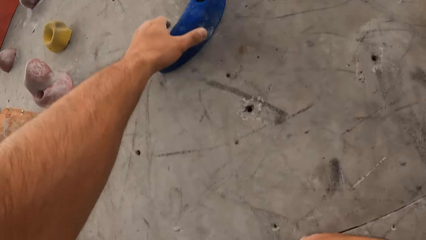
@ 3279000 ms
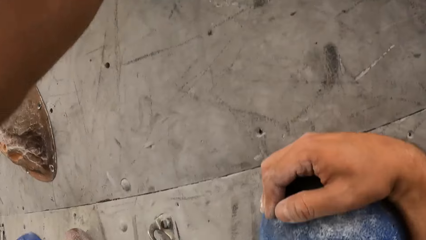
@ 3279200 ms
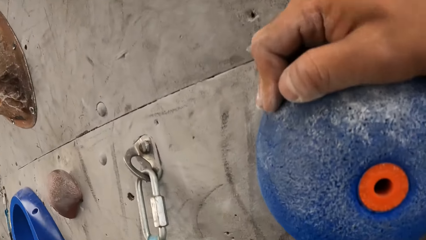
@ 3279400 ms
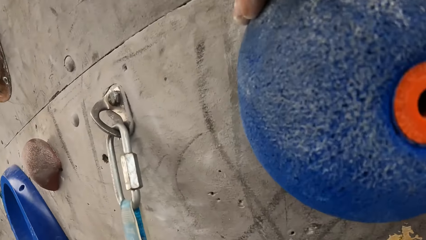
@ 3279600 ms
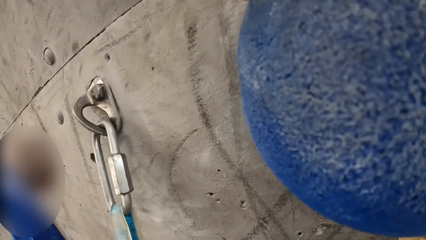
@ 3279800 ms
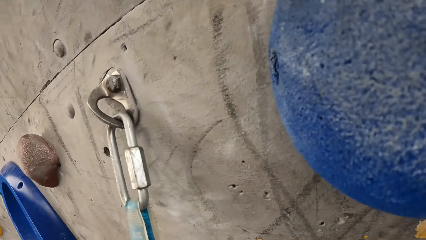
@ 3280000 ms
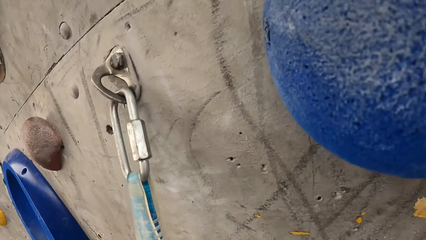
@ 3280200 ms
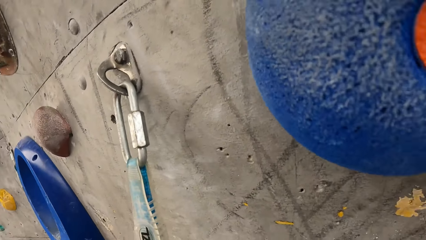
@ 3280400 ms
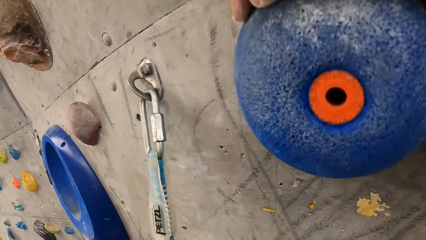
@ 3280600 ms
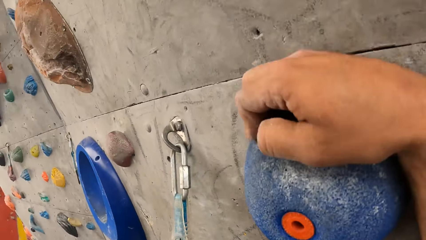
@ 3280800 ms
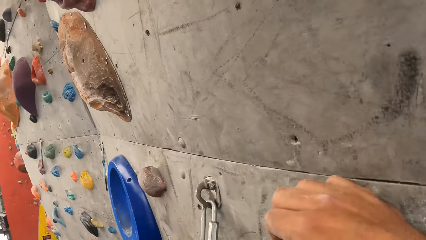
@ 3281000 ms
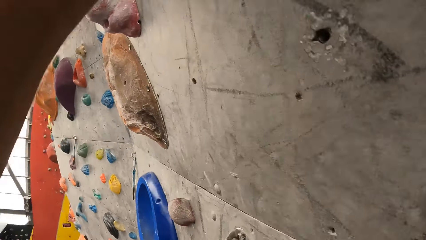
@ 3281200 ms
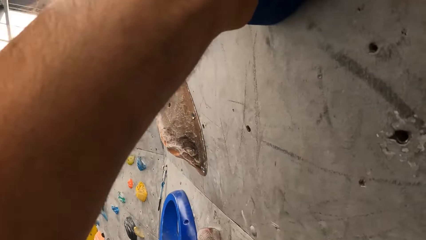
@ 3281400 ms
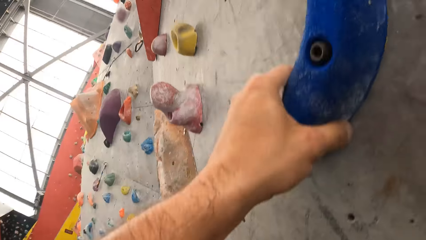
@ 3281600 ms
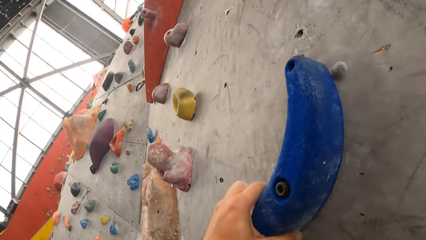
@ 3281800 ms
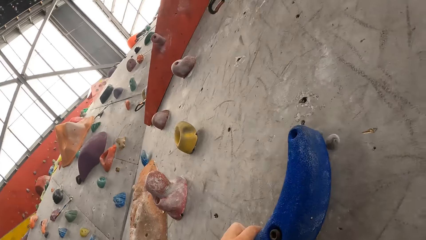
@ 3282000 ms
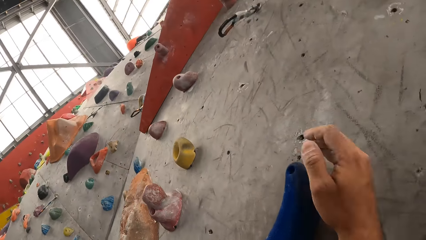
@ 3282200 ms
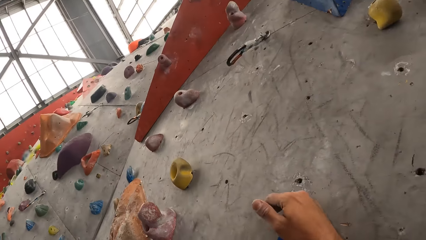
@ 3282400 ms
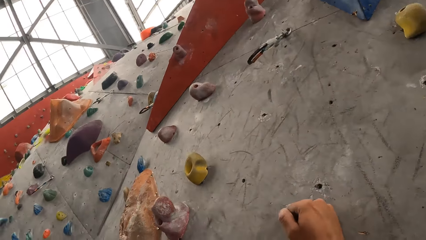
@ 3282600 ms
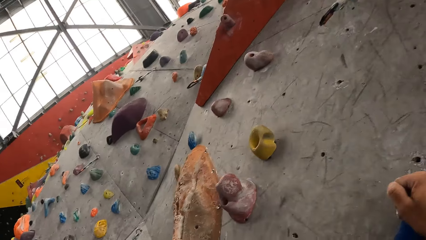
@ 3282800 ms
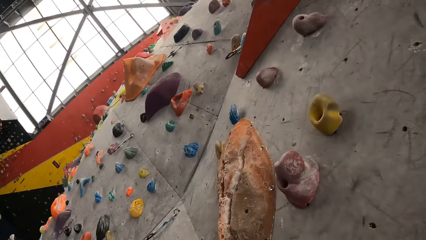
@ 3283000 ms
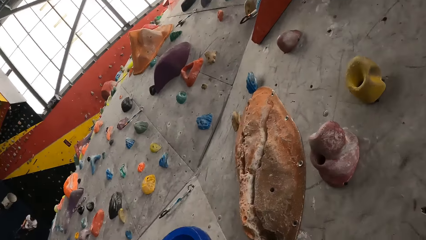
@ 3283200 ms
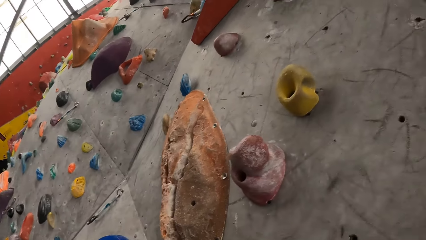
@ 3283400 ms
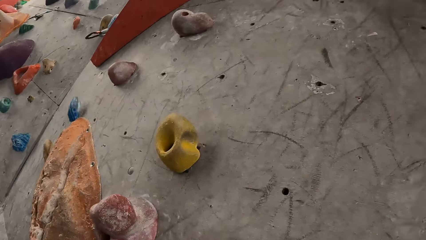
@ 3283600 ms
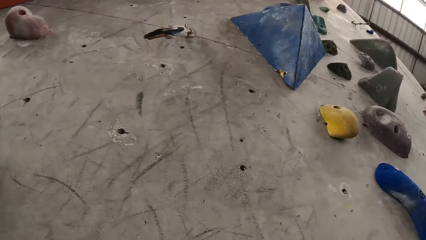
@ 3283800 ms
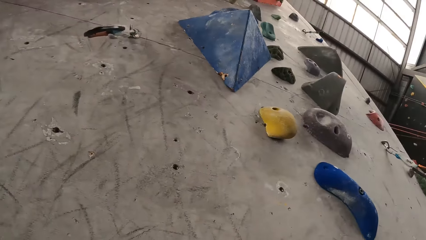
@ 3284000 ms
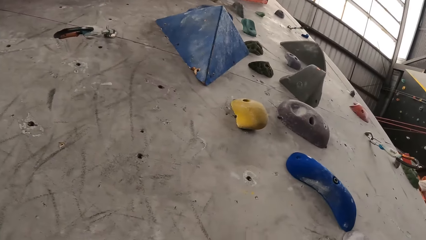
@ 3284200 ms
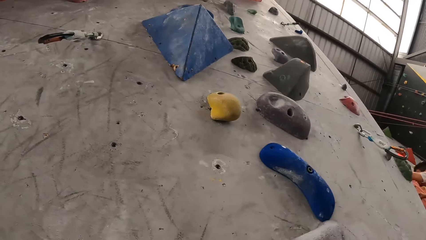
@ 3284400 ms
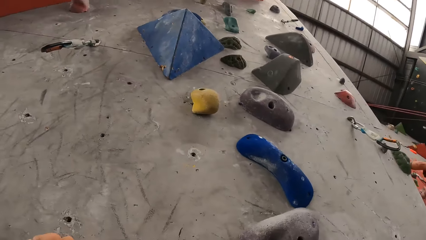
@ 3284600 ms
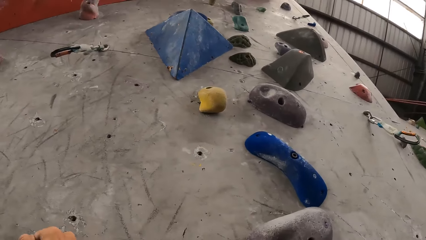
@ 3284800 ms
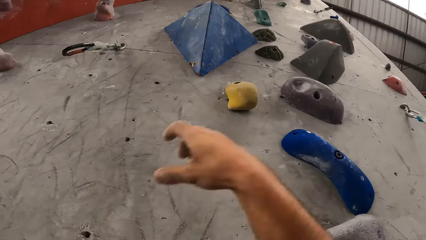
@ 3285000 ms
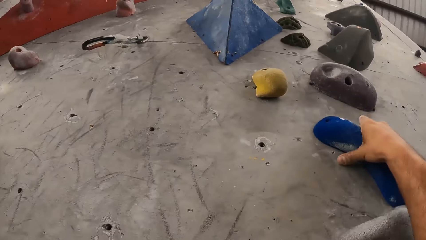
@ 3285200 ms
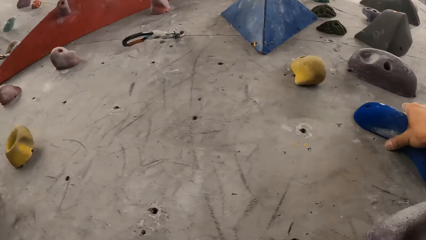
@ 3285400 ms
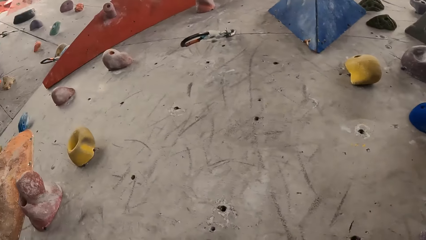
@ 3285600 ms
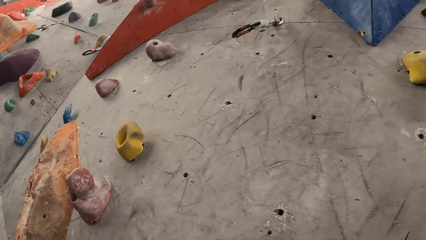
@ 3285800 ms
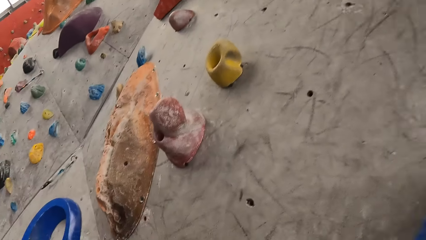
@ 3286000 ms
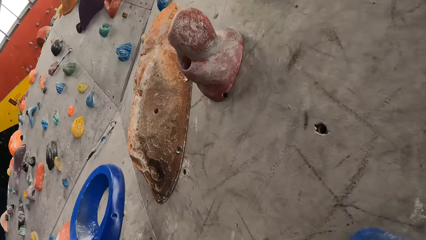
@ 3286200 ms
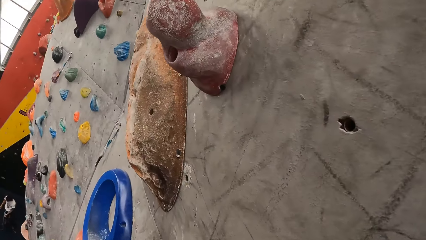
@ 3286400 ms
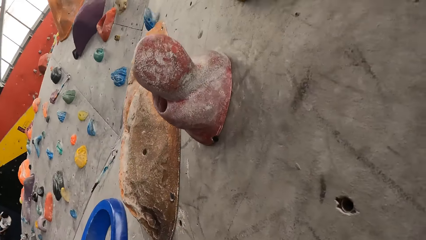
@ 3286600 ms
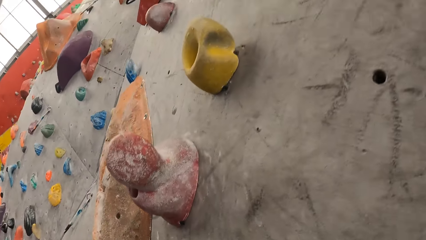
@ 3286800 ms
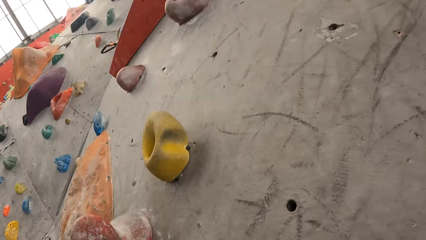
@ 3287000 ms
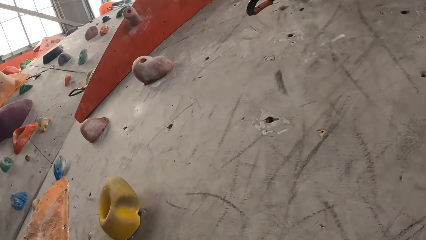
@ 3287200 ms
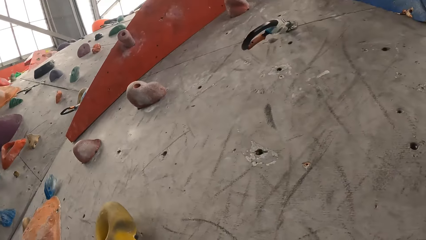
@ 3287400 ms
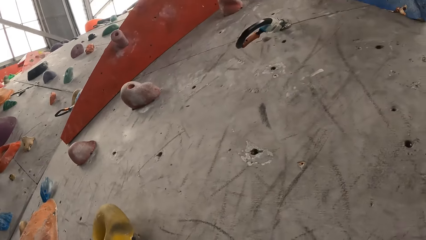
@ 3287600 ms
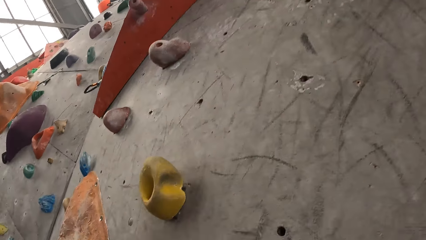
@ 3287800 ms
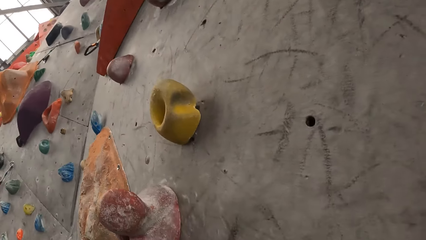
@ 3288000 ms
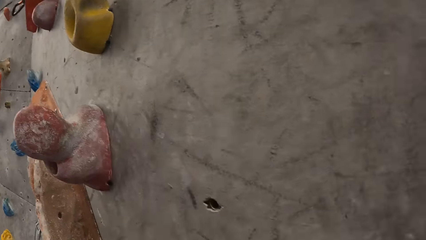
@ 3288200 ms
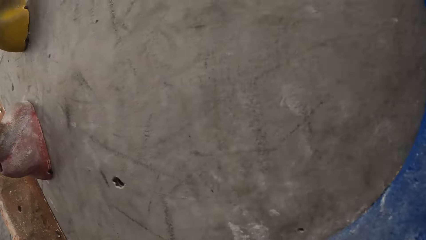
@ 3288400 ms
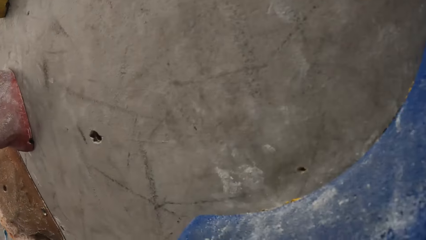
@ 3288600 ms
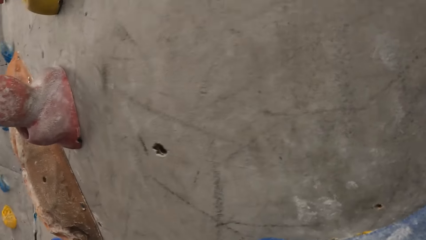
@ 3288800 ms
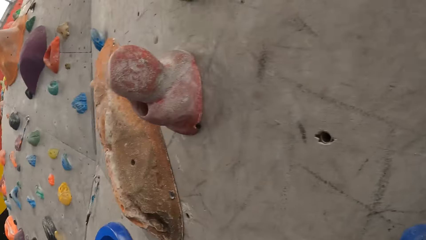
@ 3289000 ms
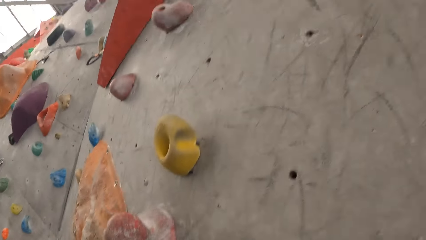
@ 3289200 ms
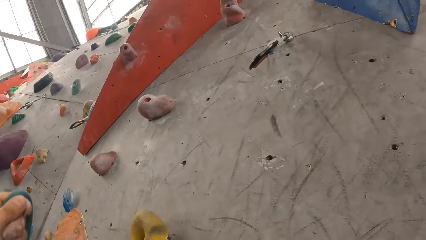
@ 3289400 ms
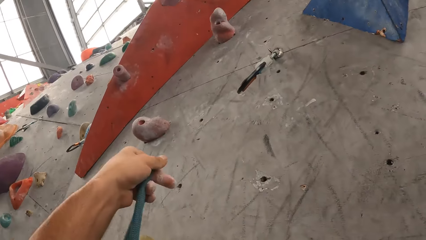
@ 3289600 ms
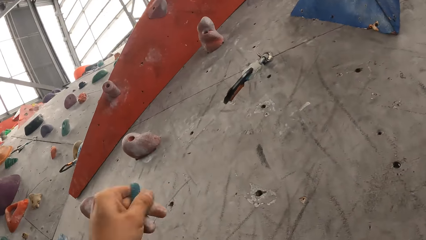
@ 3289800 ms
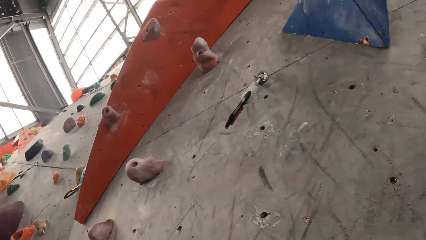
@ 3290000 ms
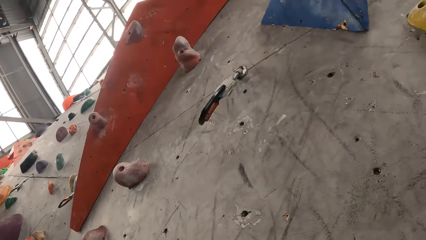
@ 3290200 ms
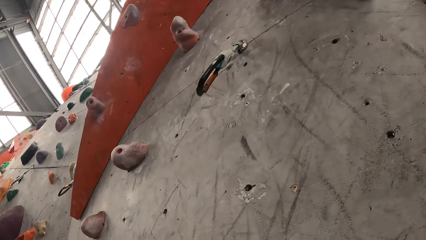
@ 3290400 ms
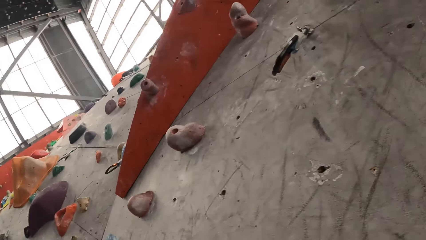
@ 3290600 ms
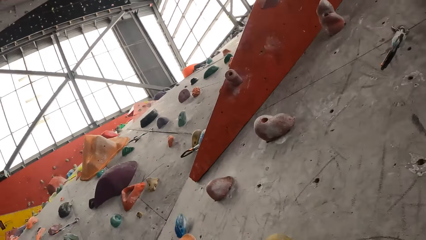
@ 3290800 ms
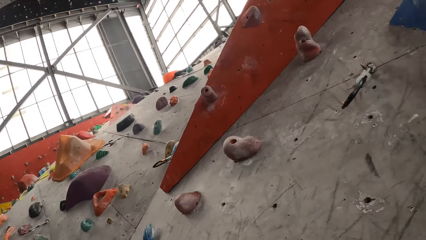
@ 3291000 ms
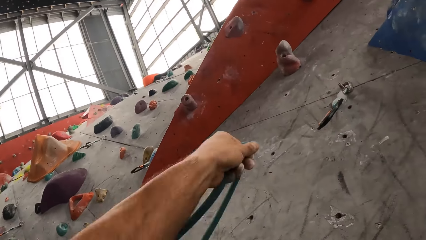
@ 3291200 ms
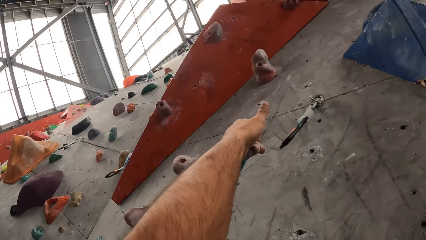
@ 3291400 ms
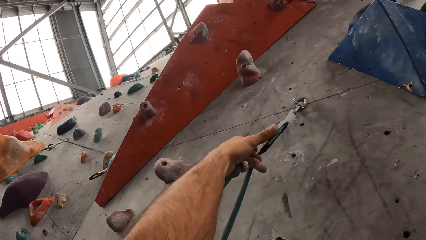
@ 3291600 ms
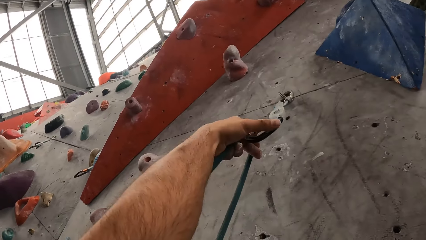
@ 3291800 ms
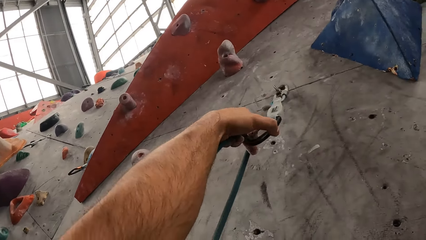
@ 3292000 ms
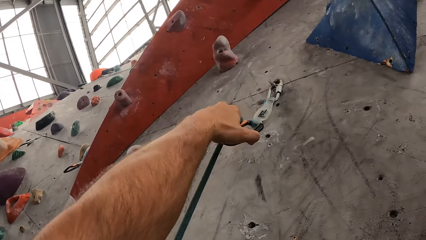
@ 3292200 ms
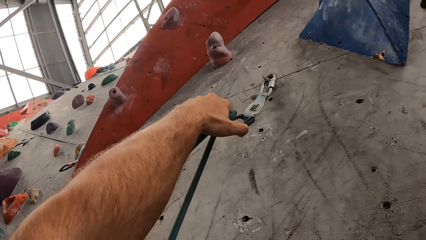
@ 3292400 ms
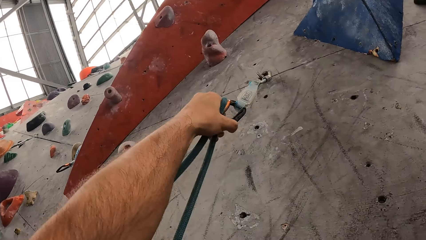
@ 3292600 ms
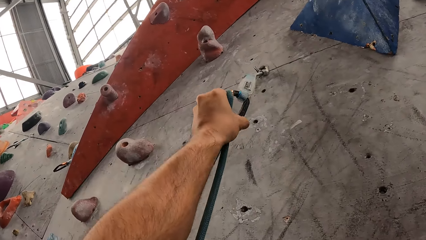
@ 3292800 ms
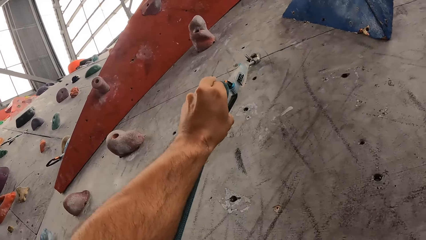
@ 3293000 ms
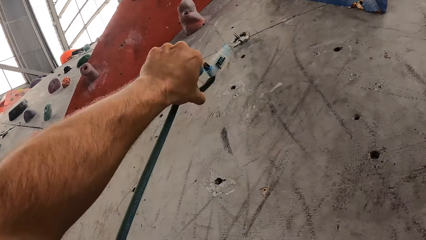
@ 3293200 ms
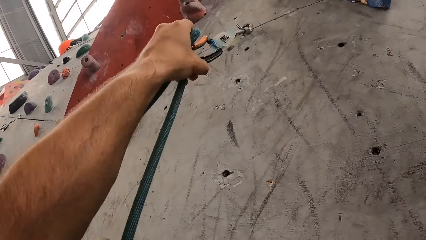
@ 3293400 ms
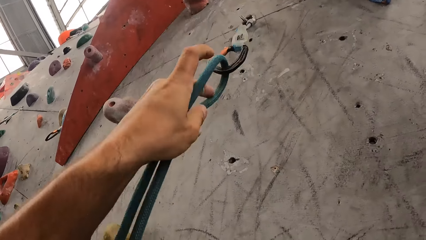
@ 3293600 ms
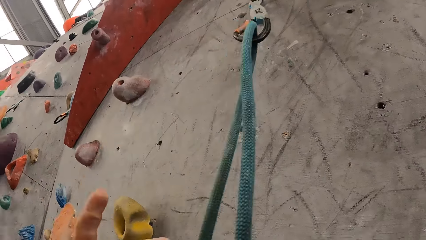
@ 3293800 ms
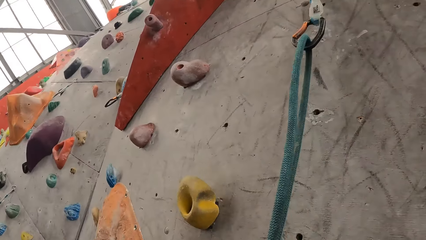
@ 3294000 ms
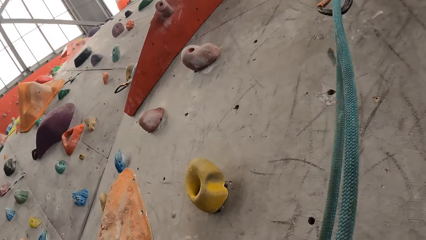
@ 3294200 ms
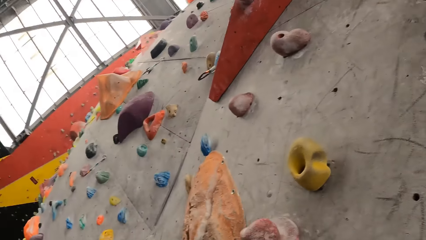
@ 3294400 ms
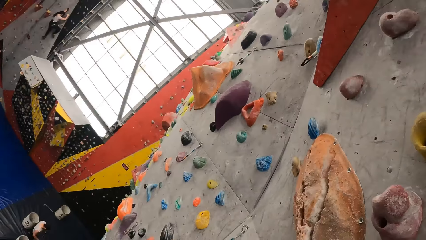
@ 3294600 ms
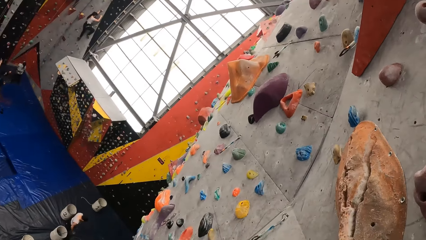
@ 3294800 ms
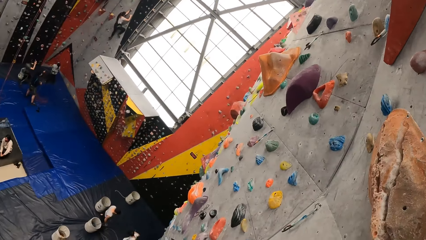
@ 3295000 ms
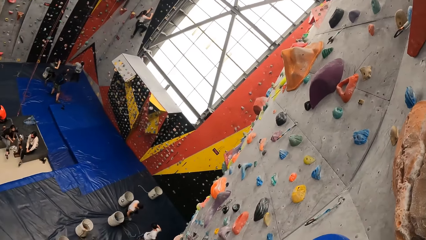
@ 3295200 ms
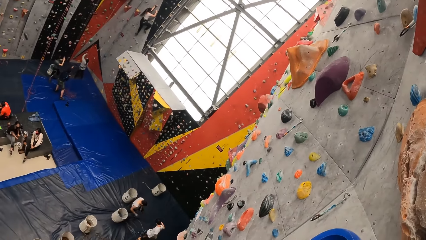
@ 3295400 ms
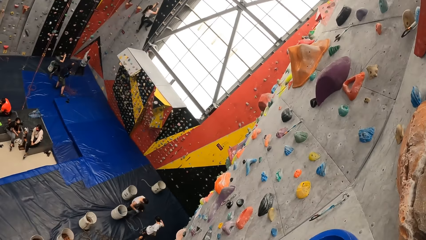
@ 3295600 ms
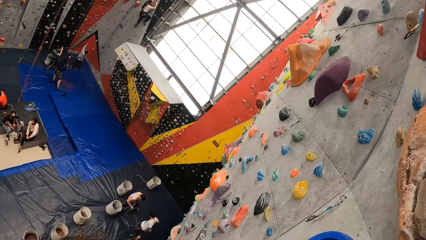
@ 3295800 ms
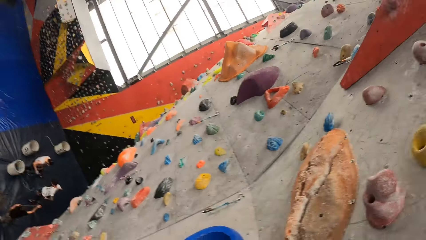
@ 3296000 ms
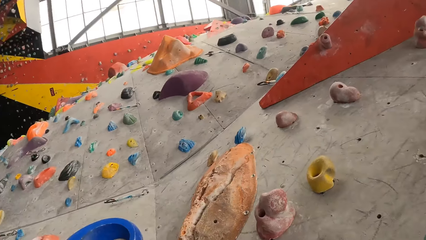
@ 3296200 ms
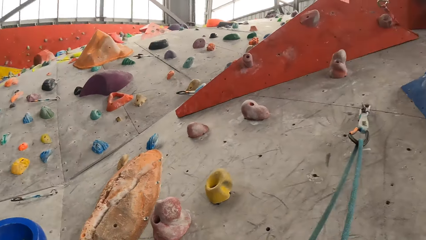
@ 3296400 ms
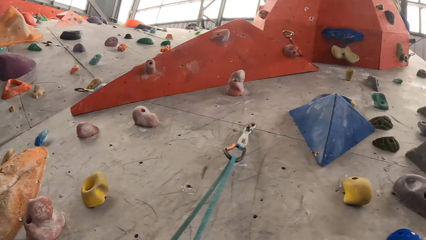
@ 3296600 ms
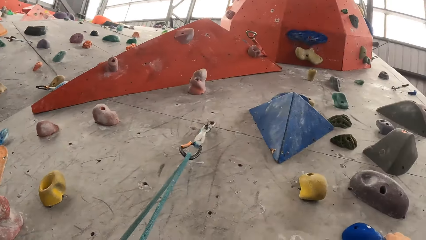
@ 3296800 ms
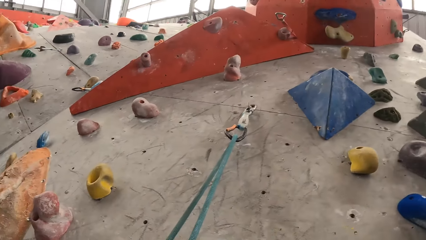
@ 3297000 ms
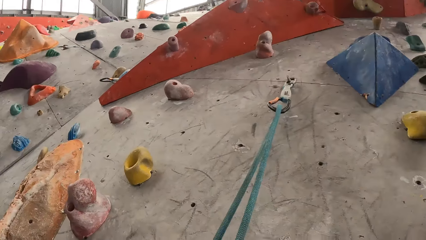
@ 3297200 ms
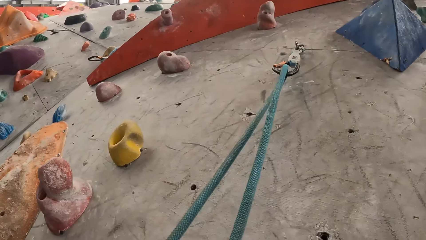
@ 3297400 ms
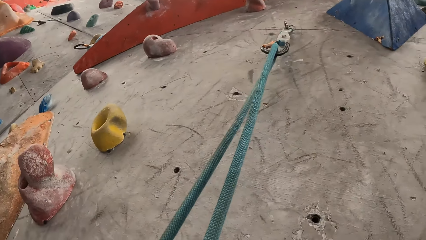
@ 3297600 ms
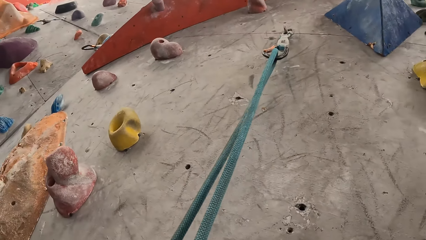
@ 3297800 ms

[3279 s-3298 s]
The camera wearer climbs on the wall. They climb the wall. They hook the climbing rope on the wall. They stare round.
